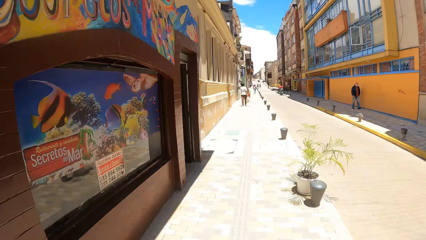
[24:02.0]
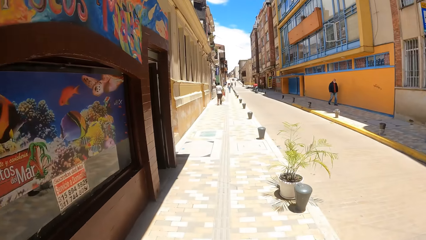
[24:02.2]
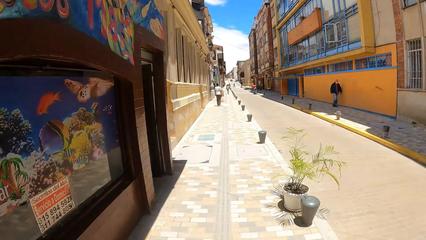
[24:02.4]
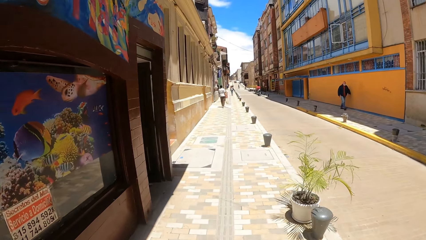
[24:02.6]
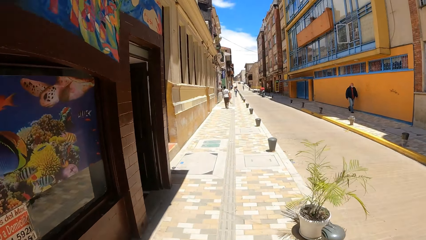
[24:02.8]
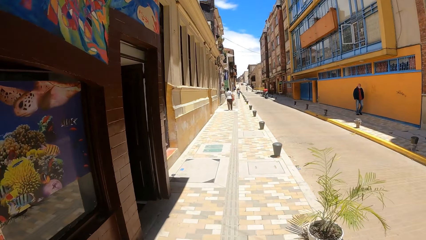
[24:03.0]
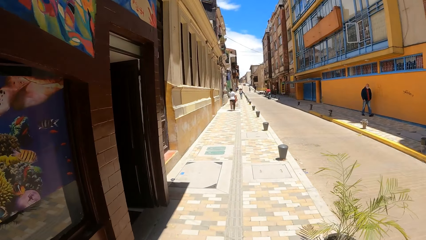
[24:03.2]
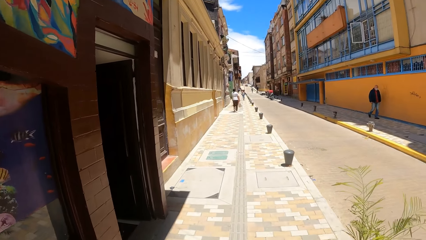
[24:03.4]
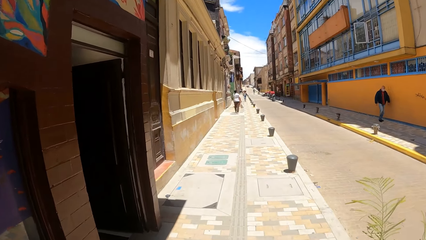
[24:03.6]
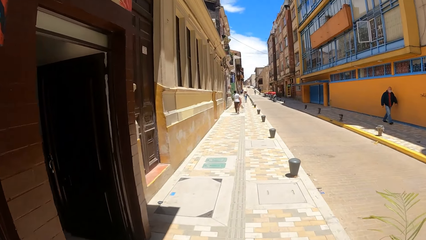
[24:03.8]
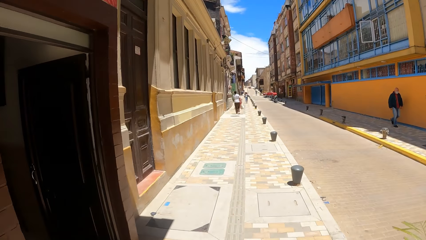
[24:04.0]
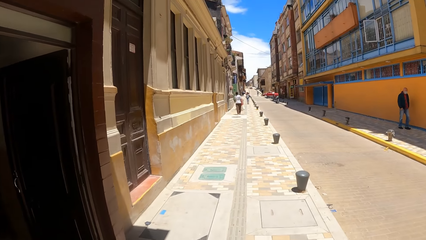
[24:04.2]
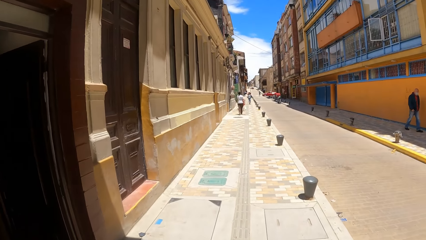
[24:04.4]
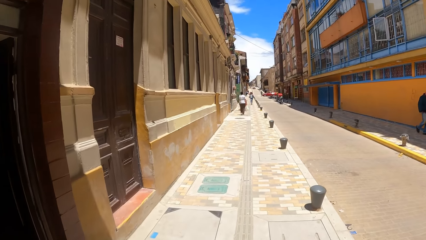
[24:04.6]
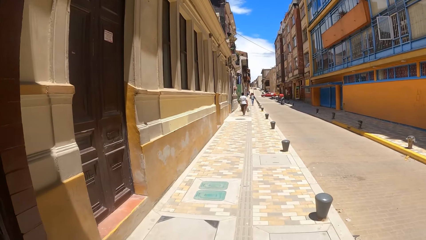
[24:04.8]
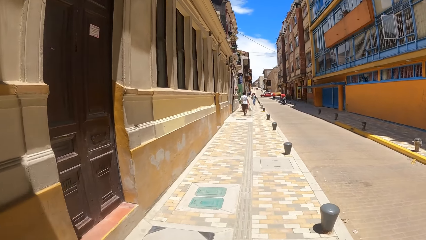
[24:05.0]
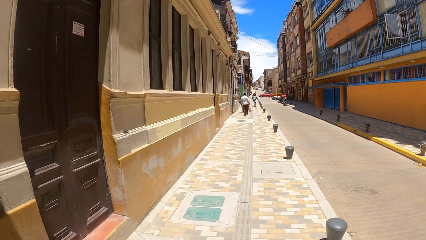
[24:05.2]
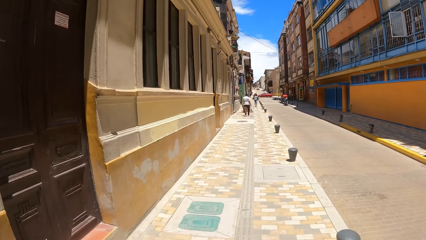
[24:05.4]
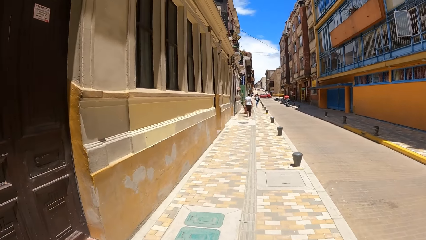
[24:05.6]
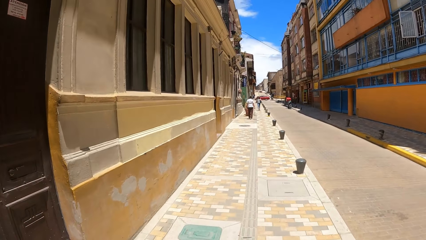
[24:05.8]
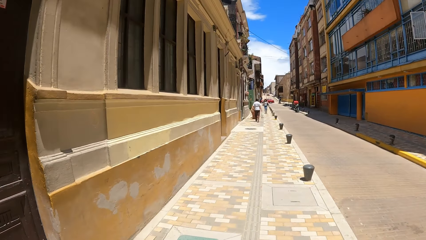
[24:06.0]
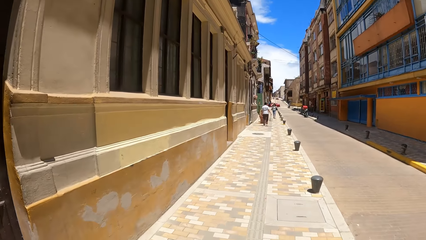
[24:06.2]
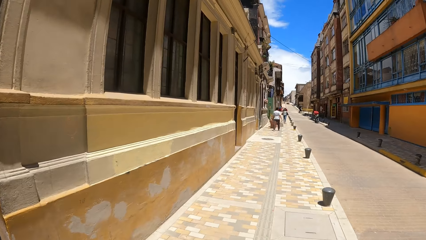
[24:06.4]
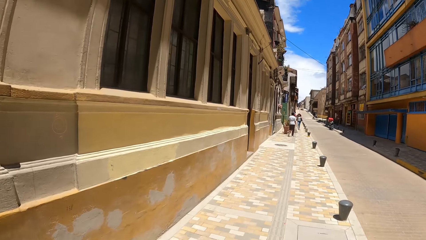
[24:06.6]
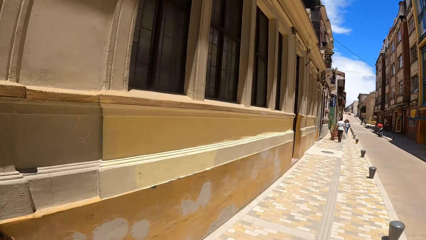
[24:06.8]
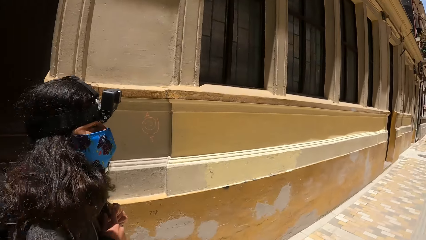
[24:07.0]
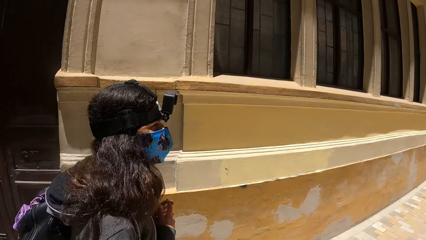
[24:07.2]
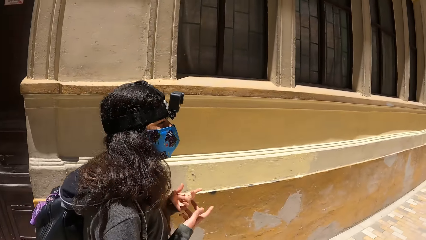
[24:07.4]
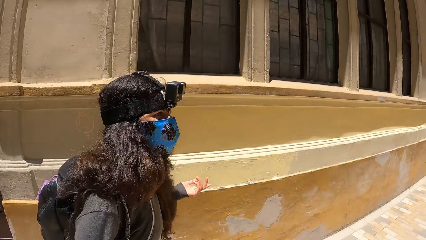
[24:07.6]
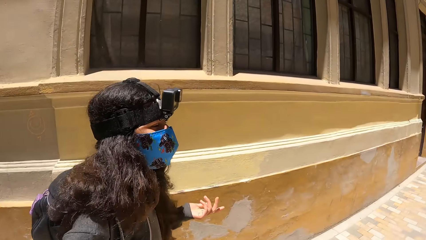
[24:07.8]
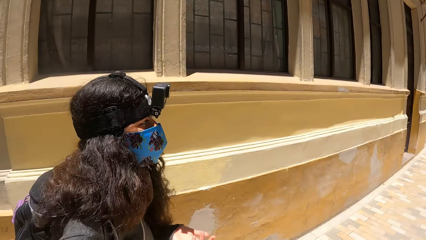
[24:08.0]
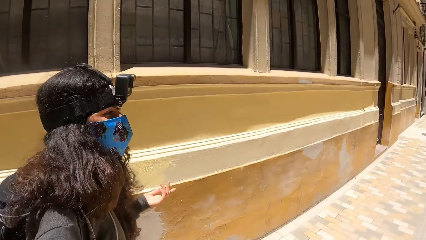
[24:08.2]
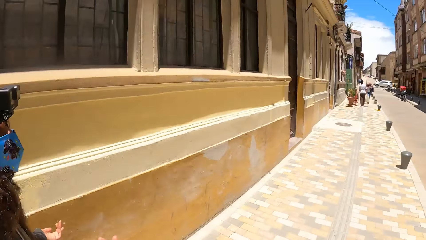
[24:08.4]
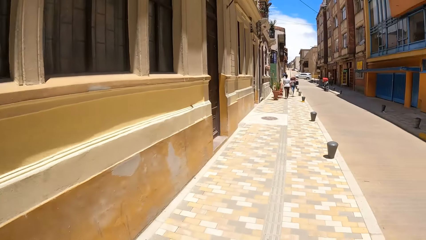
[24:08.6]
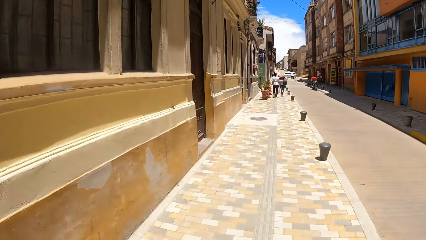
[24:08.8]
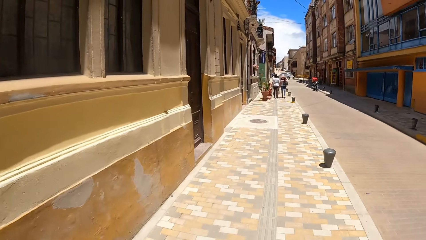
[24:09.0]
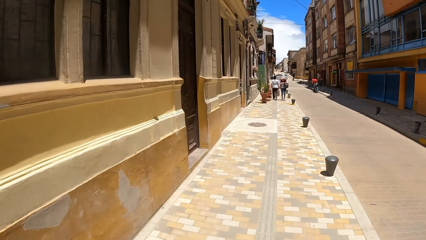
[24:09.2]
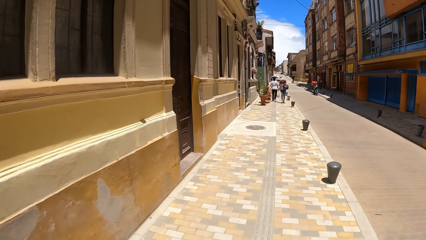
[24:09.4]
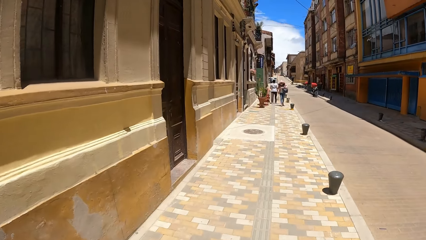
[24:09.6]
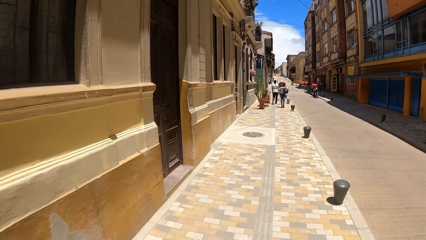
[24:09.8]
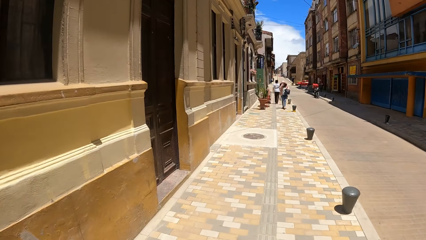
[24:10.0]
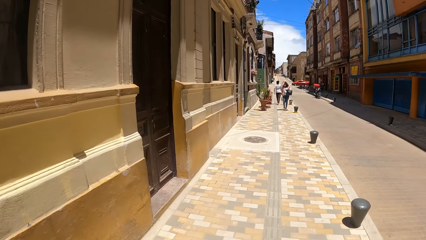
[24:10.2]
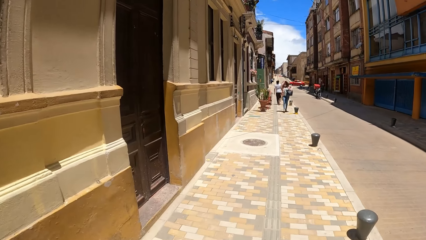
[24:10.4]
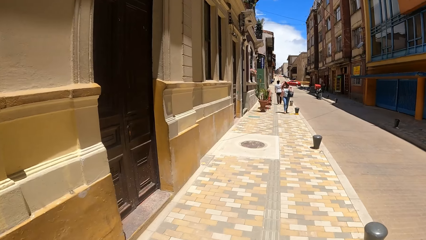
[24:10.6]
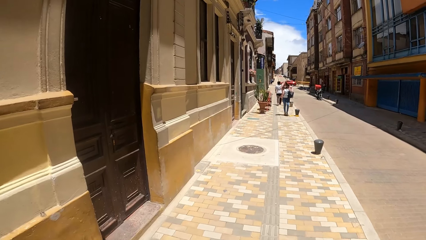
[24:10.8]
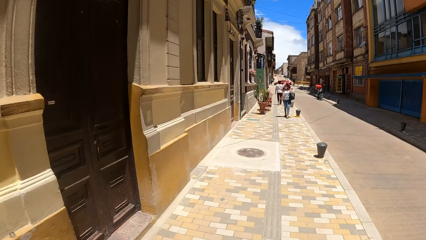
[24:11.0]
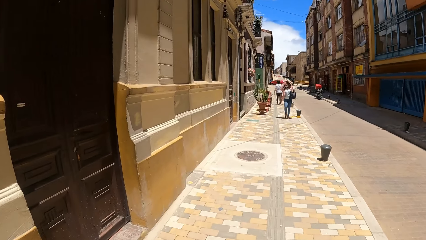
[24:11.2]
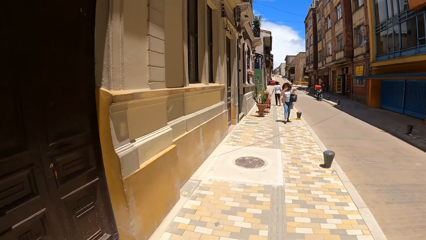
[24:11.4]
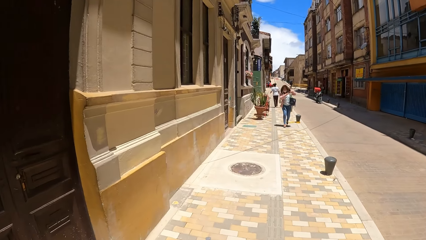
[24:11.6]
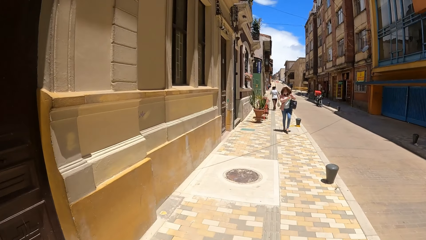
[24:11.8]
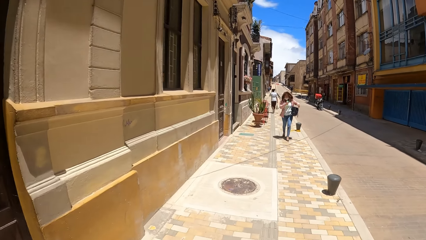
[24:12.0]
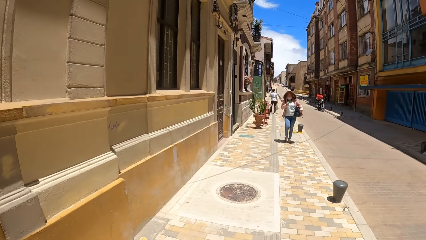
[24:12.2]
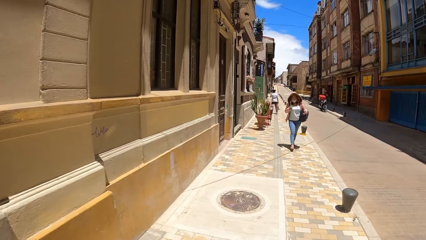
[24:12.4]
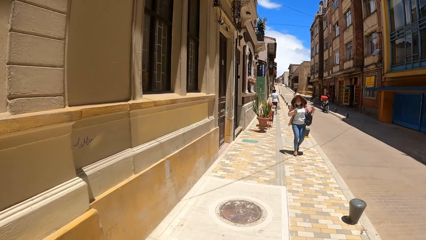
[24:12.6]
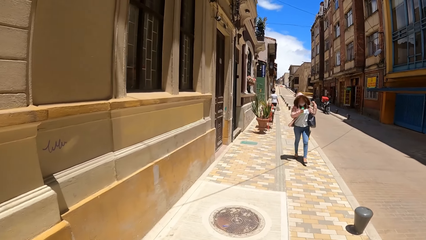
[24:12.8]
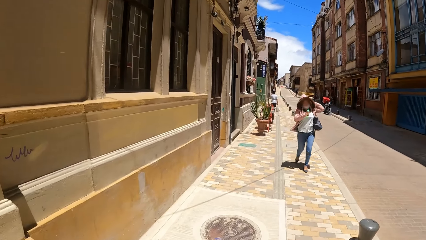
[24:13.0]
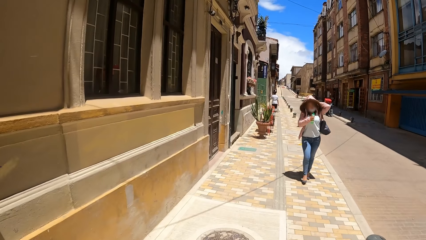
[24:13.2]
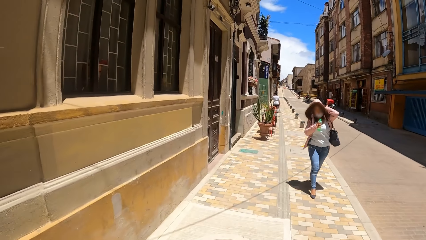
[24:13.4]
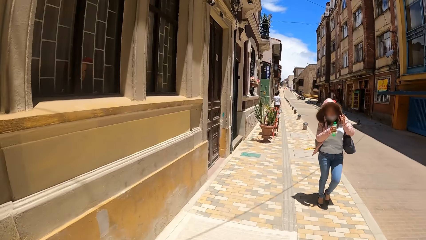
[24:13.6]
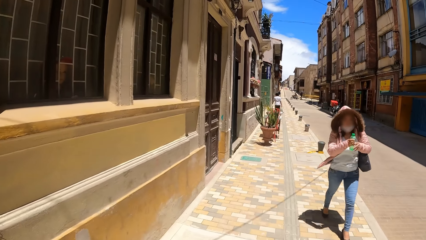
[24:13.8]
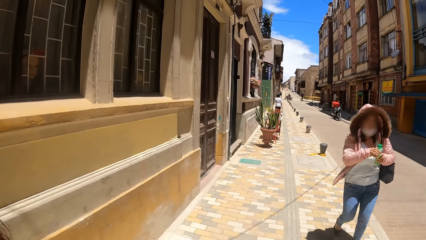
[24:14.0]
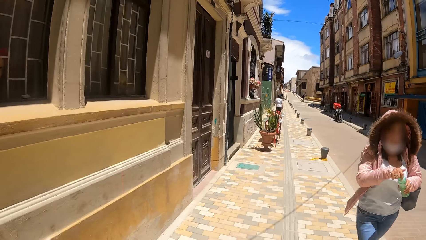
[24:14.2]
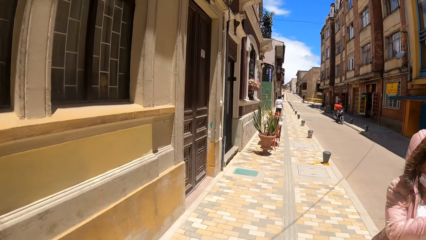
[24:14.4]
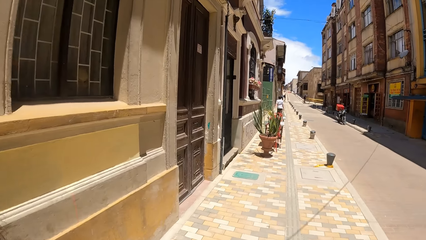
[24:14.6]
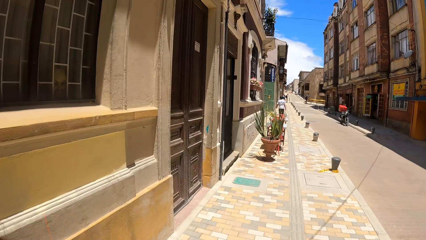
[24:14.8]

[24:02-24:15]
The camera wearer walks along the pavement. They look at the person. They walk along the pavement.

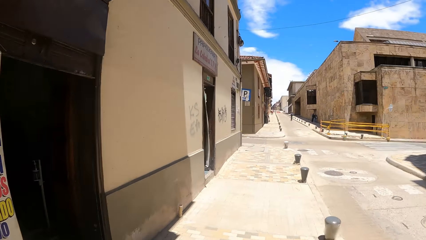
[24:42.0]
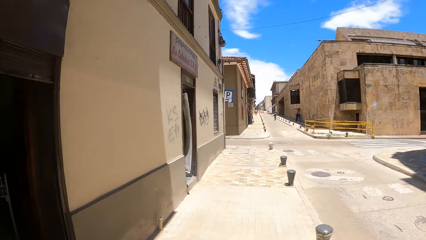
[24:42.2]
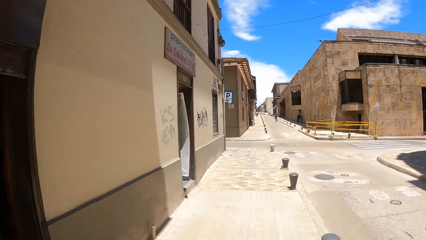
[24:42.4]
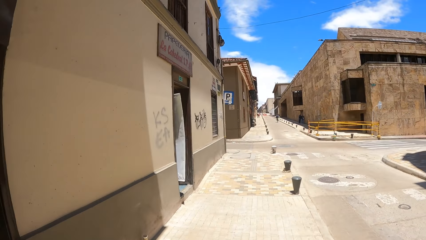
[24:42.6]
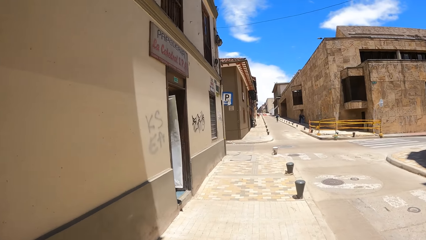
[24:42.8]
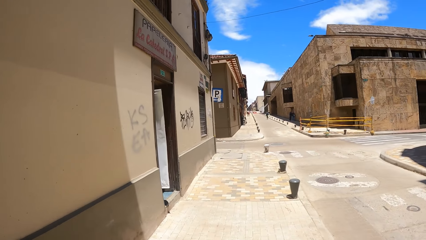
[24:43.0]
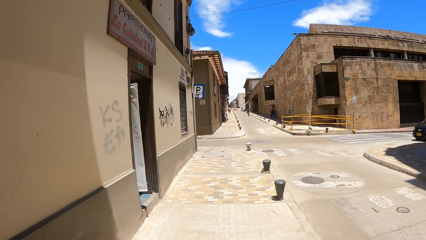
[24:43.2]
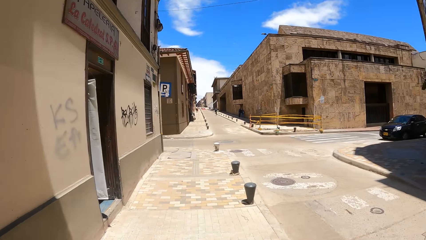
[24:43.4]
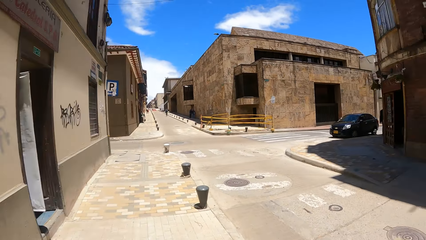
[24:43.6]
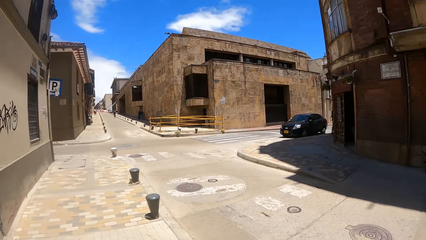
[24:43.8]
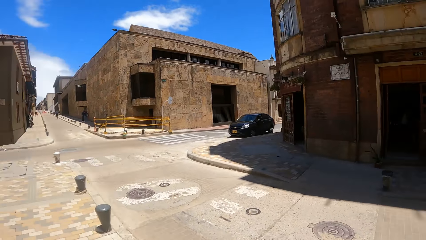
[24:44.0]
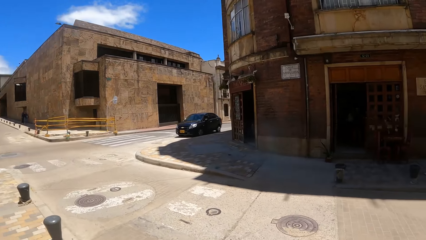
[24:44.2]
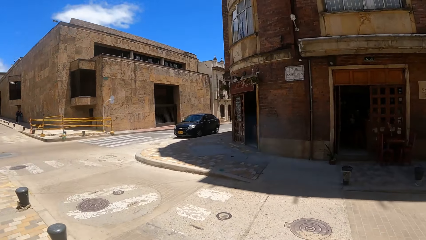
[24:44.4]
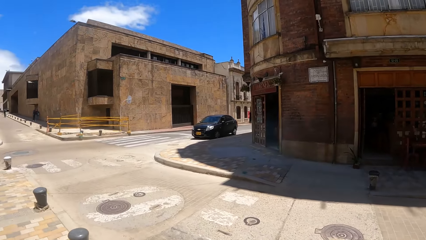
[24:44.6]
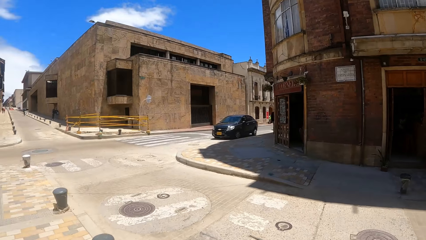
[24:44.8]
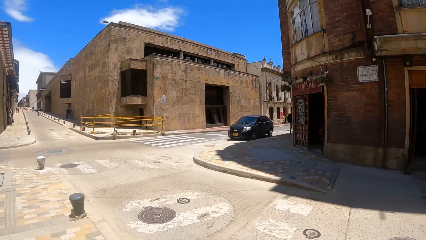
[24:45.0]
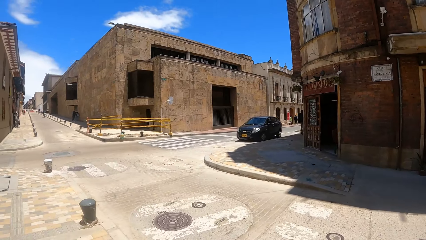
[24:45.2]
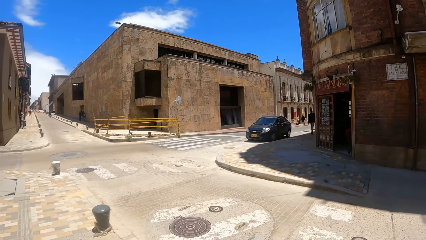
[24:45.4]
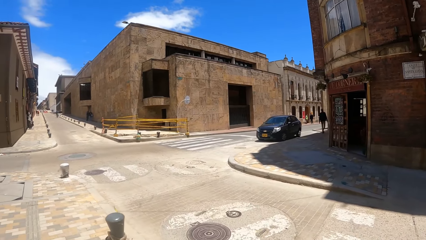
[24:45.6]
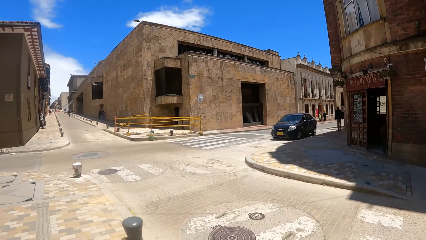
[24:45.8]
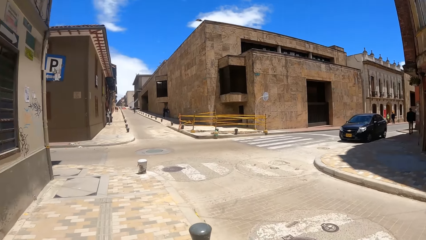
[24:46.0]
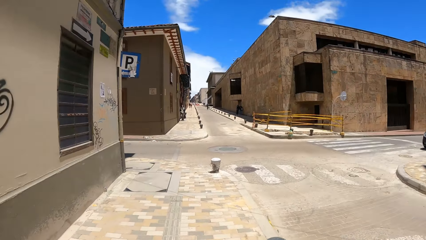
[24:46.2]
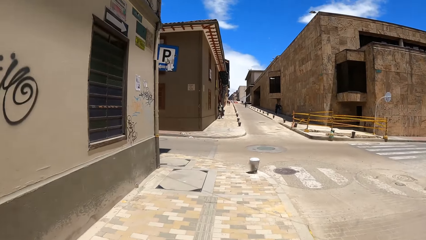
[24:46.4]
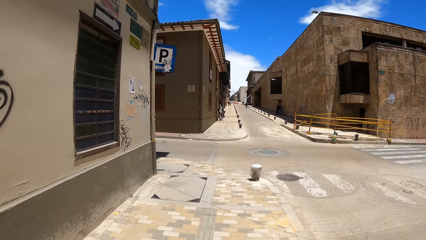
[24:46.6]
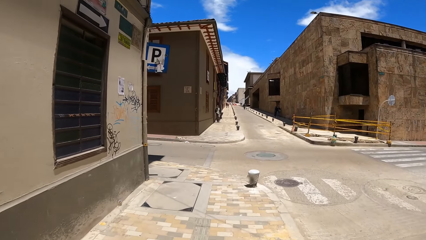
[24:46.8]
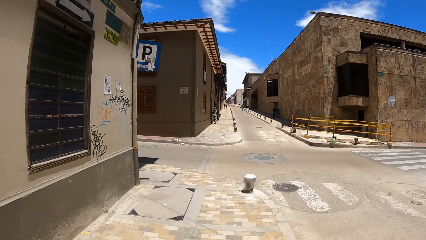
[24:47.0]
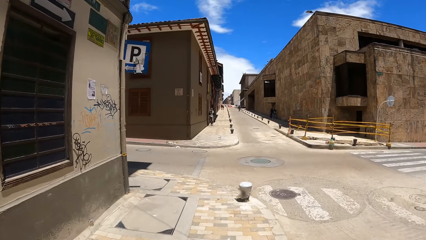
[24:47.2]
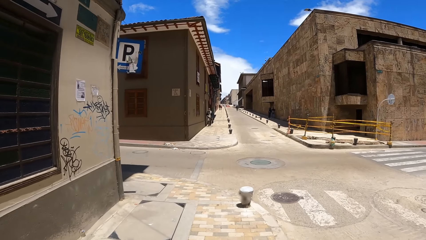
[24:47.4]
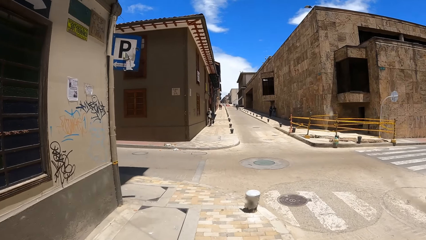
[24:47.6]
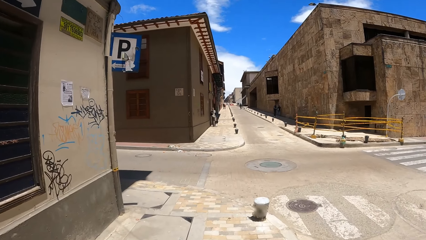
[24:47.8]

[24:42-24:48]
The camera wearer looks around. They walk along the pavement.
